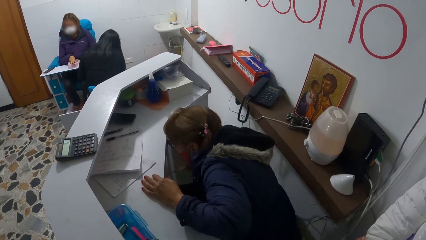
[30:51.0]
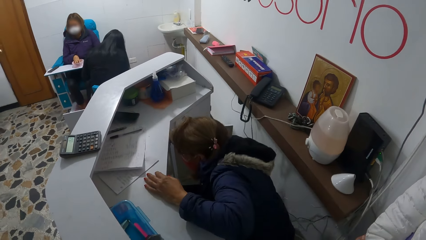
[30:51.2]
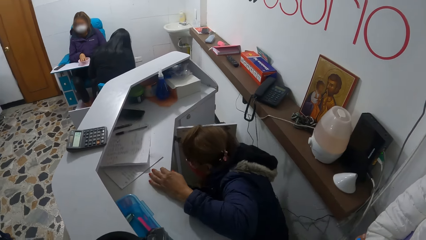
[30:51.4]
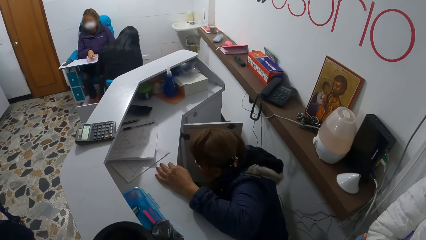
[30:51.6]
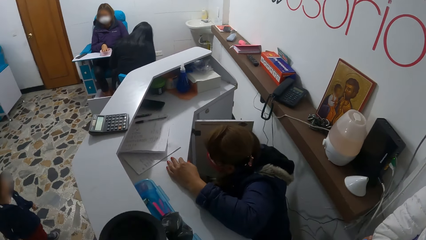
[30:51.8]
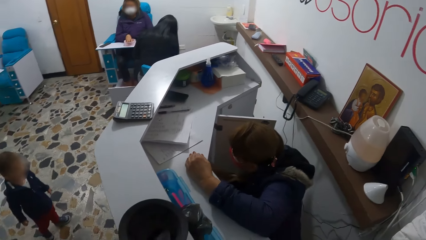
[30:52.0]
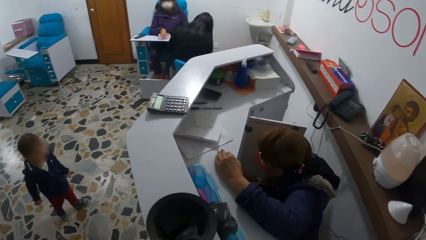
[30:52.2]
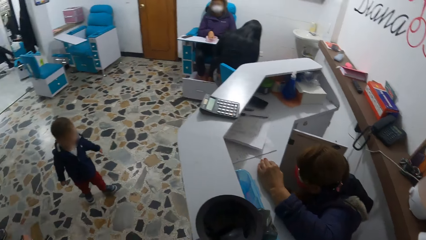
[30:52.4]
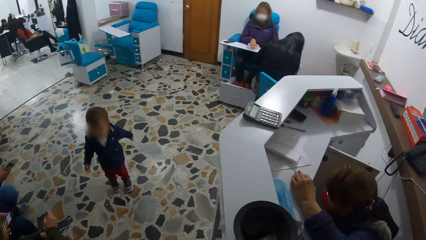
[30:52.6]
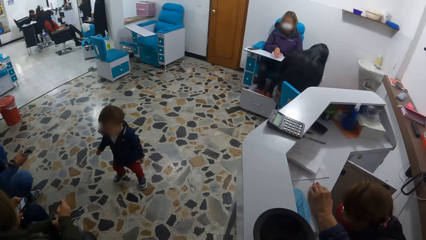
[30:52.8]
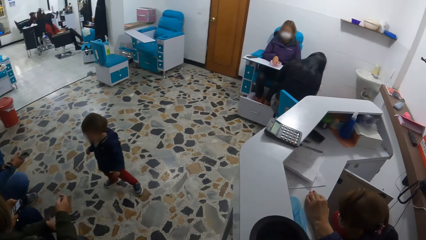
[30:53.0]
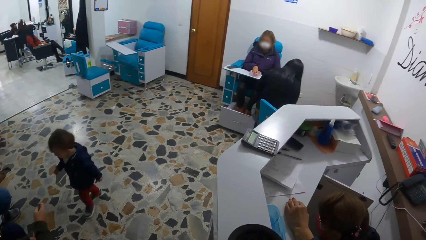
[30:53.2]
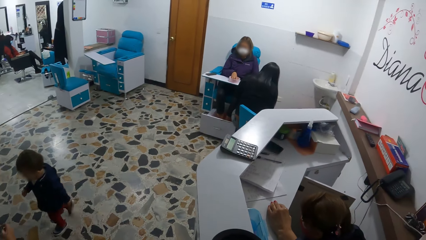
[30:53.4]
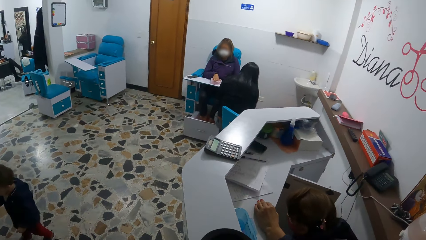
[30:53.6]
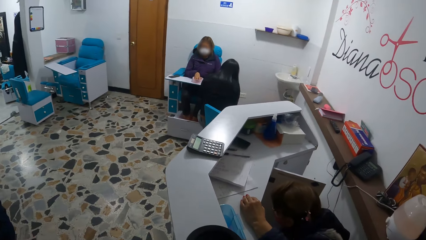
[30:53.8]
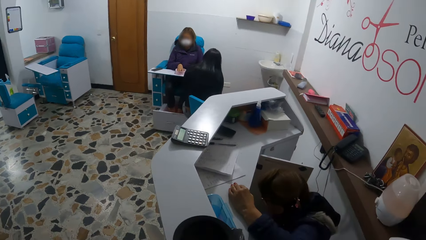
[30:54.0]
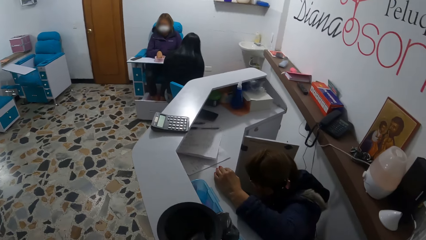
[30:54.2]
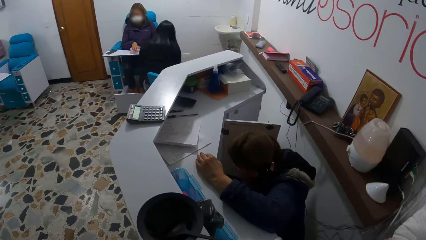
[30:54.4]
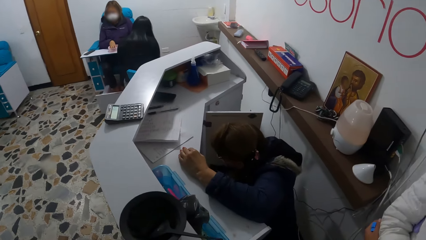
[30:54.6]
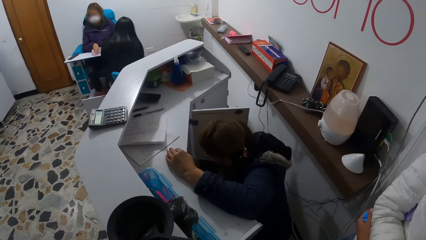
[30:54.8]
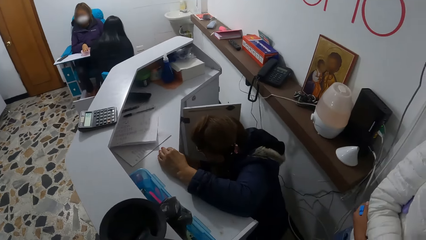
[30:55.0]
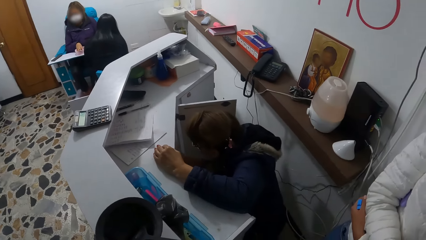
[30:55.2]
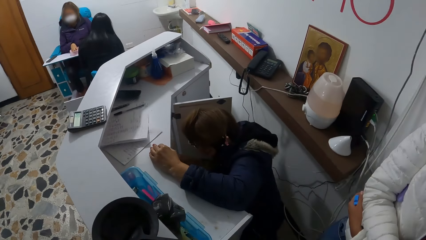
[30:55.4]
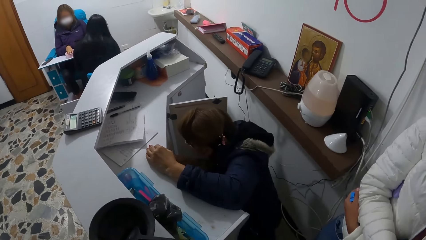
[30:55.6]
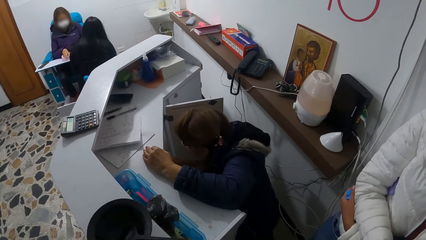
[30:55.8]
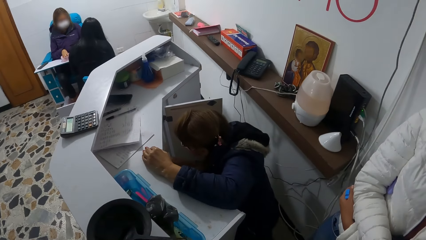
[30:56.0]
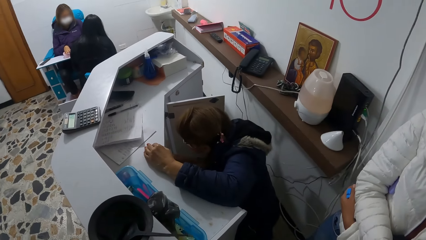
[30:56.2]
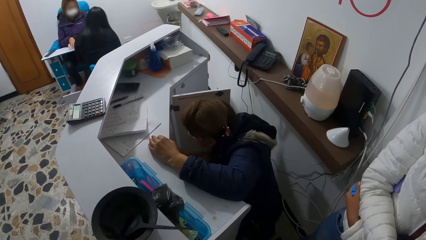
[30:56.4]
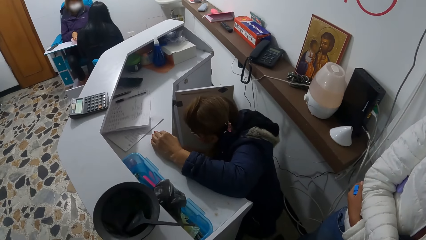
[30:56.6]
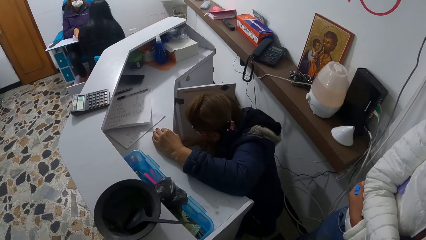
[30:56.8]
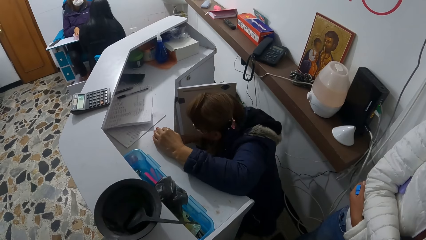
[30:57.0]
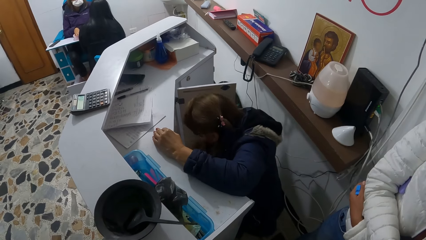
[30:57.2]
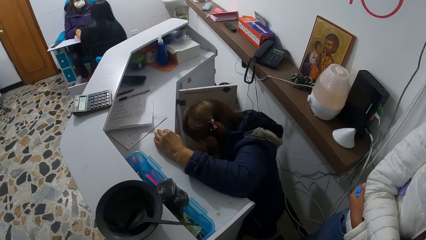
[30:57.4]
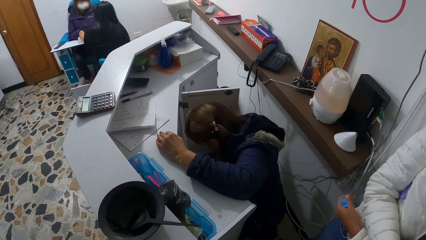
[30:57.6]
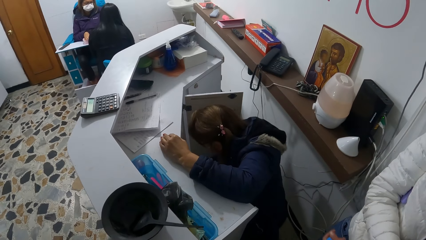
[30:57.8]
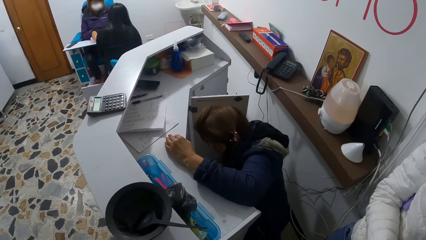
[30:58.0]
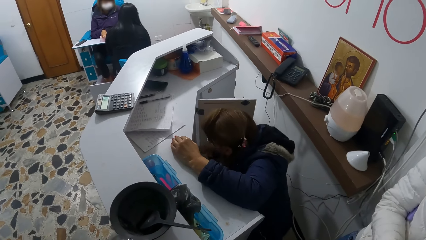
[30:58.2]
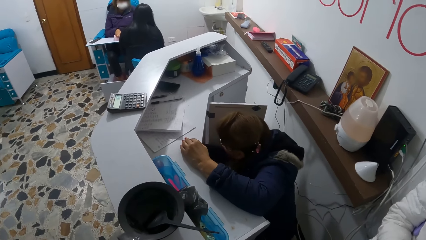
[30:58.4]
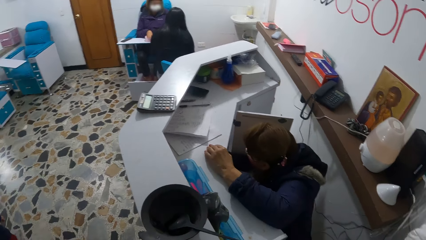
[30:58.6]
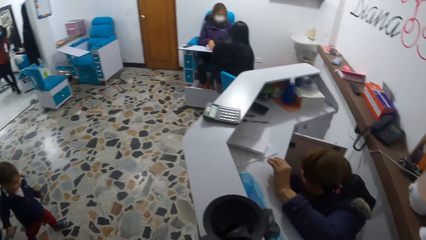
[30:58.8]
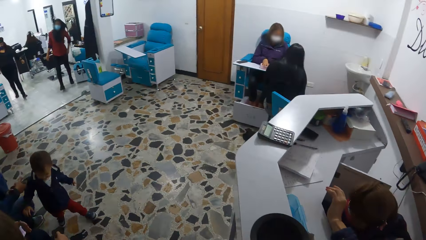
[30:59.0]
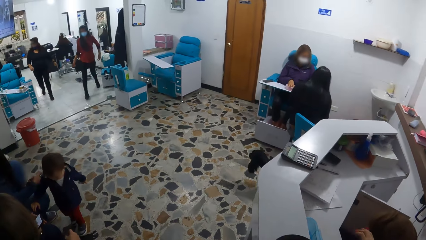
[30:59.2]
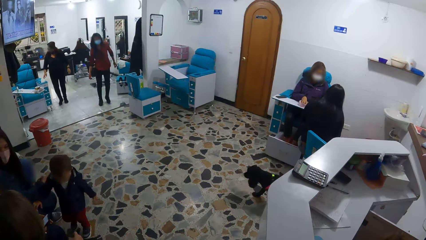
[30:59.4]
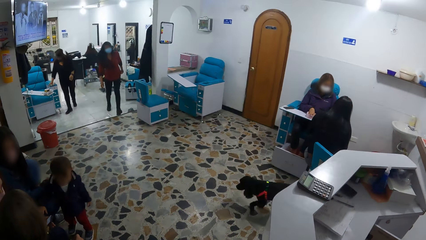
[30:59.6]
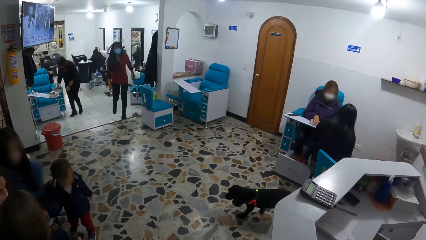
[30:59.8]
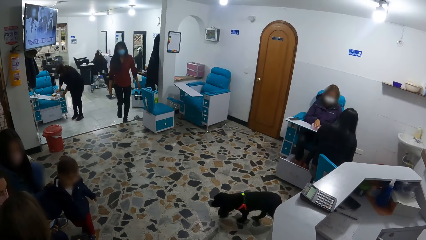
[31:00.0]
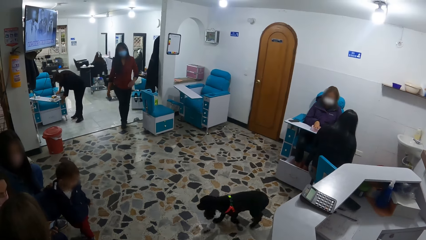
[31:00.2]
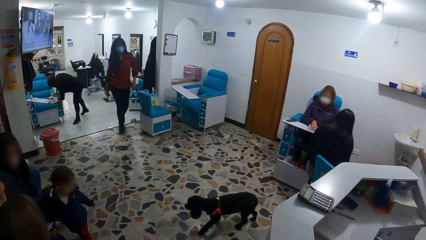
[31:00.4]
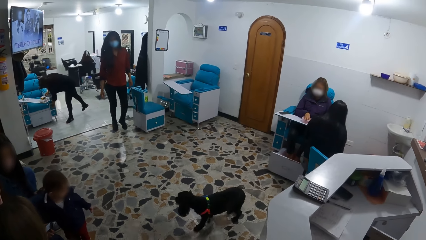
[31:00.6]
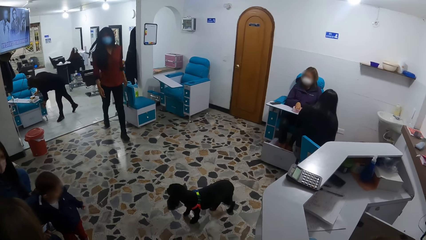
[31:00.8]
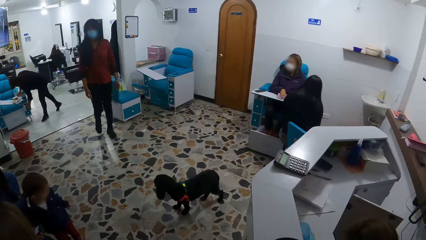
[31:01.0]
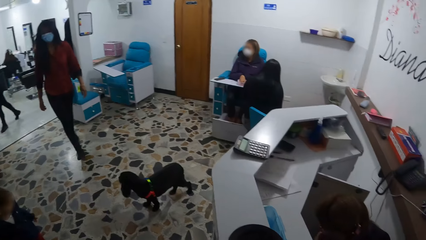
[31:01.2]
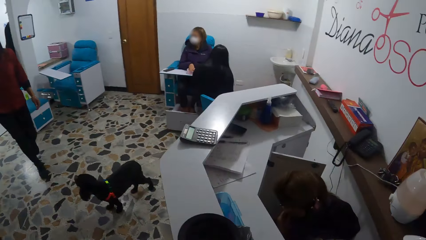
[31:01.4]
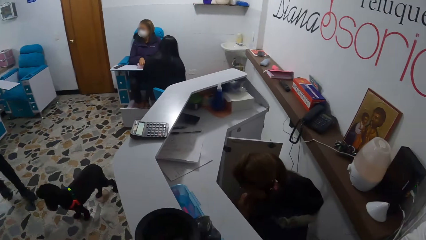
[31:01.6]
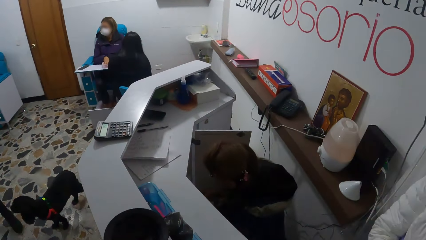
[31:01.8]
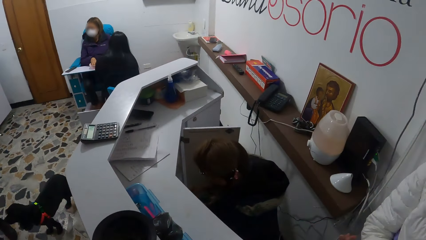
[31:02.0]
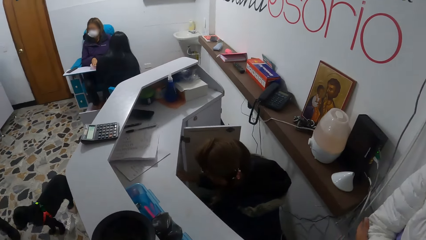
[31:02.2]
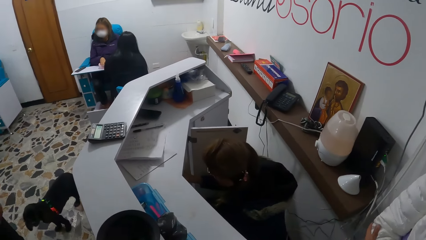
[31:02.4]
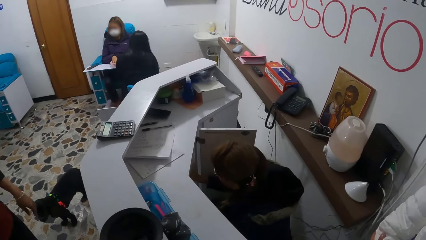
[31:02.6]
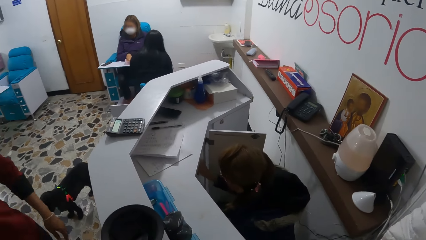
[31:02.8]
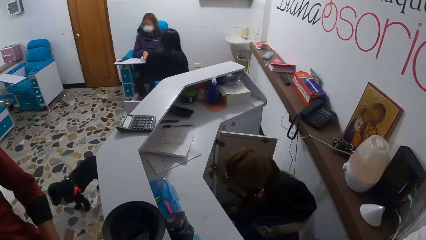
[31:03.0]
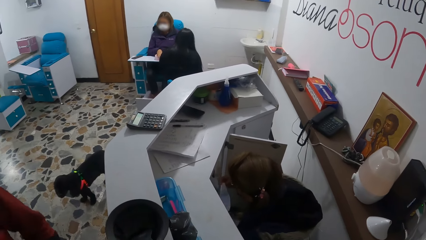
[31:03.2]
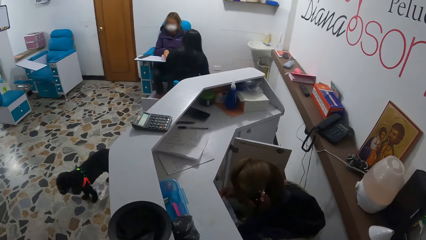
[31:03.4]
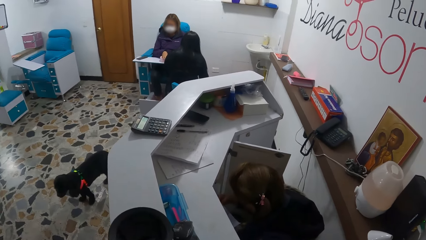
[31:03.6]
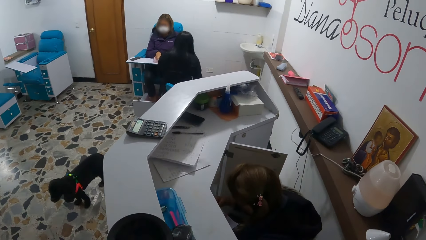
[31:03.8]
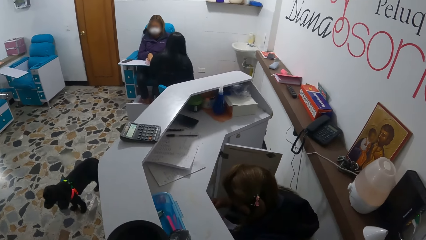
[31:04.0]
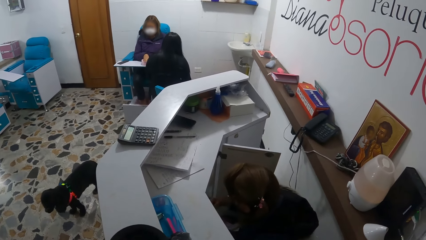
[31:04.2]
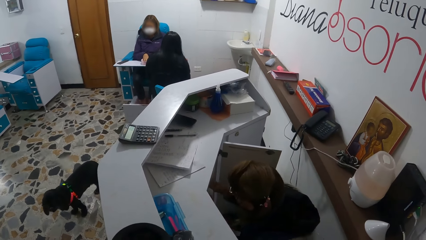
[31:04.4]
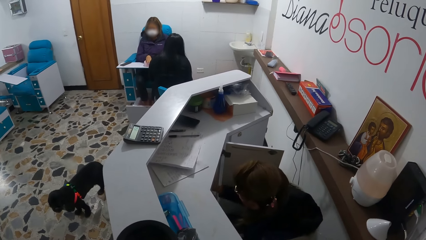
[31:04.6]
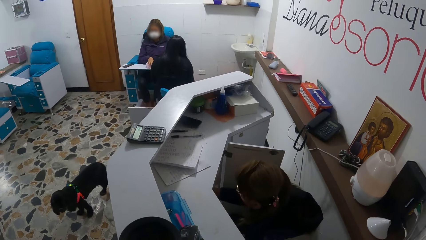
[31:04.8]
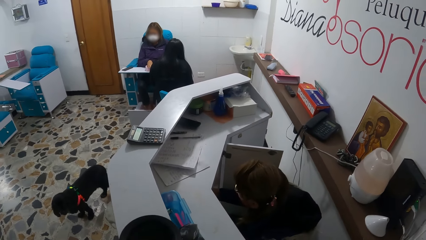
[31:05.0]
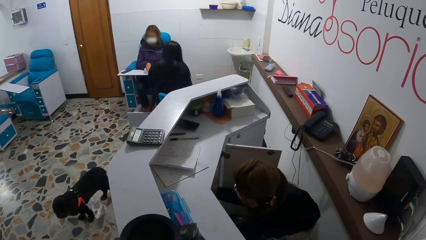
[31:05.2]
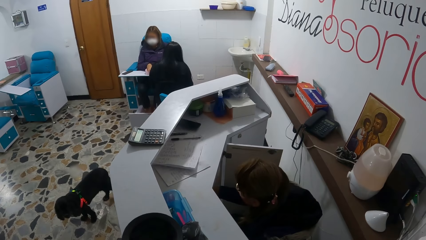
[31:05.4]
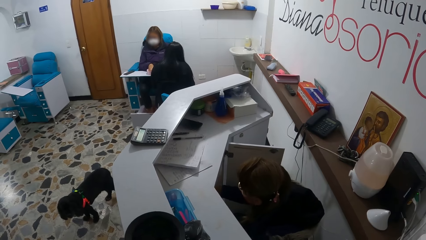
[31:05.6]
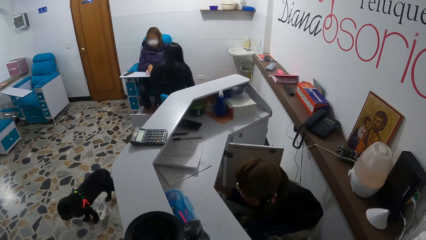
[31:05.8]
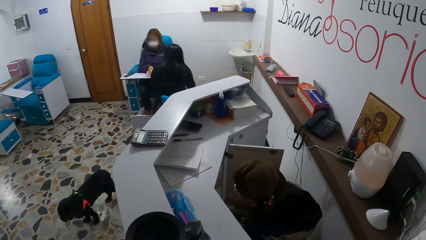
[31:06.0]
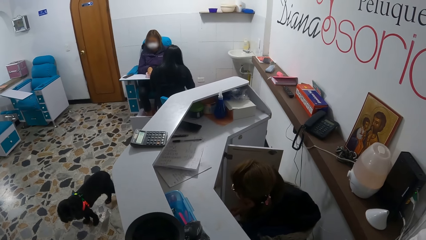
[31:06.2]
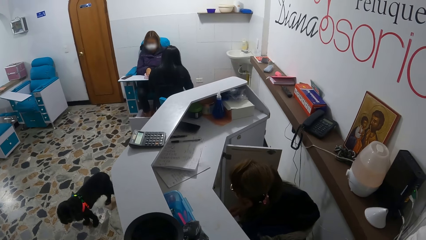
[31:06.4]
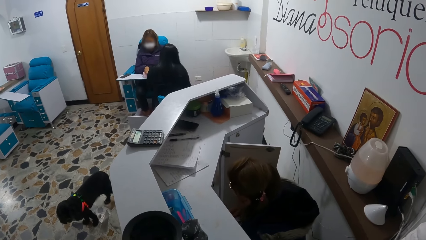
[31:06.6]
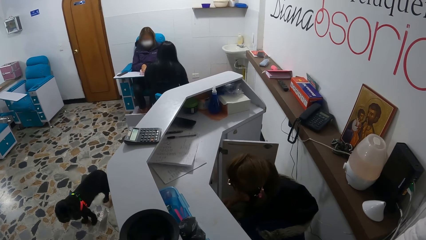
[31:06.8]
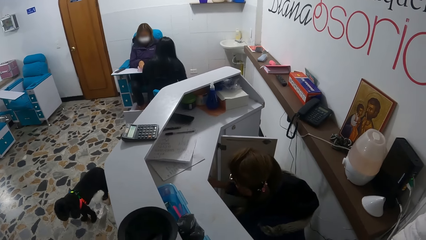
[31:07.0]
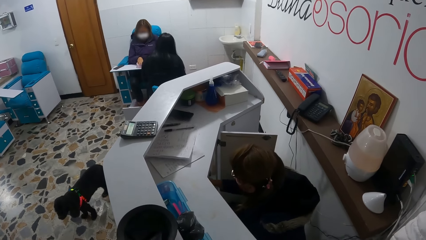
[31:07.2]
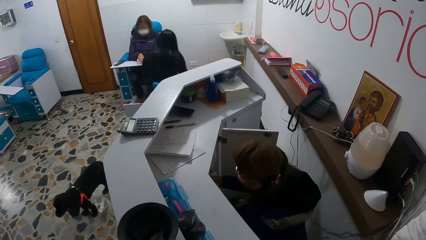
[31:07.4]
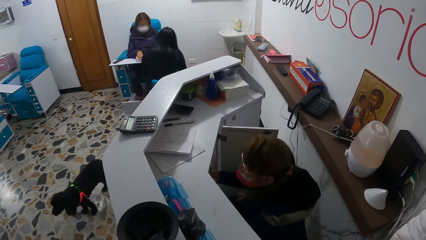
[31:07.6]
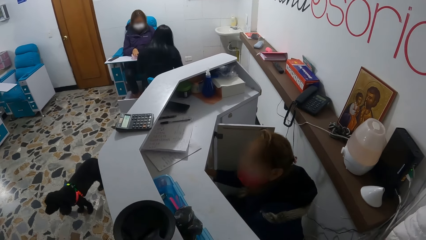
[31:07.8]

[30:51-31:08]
The camera wearer looks around the building. The woman picks up a thermometer from the cabinet with her right hand. The woman puts the thermometer inside the cabinet with her right hand.
